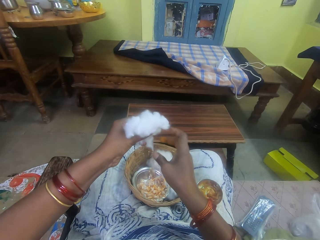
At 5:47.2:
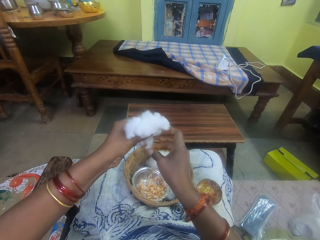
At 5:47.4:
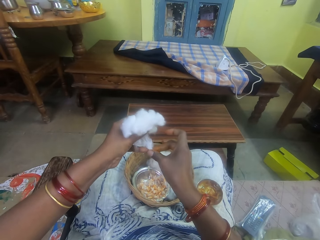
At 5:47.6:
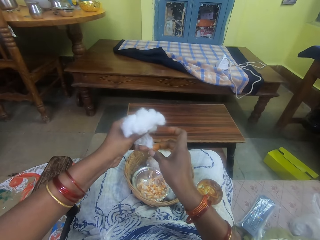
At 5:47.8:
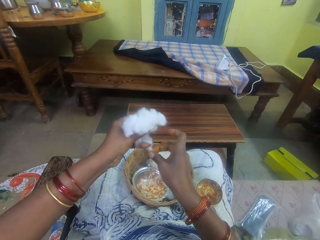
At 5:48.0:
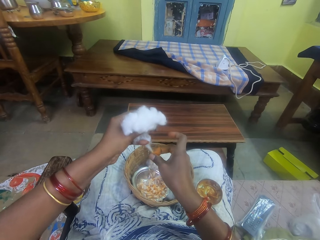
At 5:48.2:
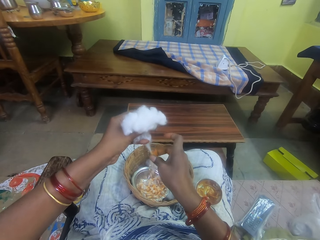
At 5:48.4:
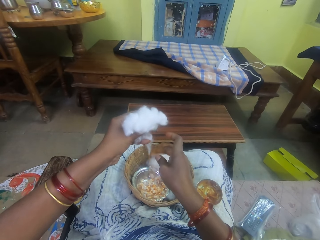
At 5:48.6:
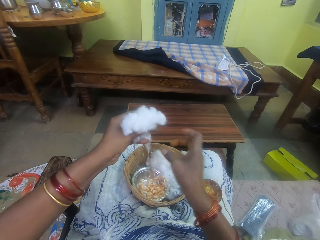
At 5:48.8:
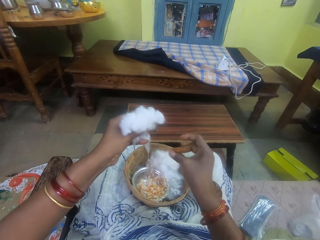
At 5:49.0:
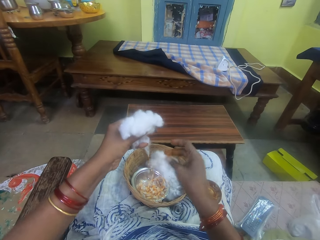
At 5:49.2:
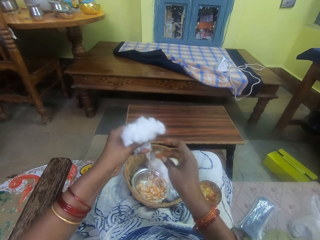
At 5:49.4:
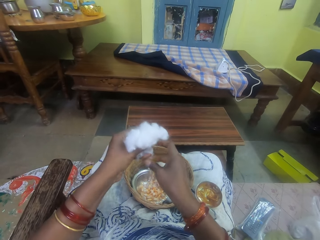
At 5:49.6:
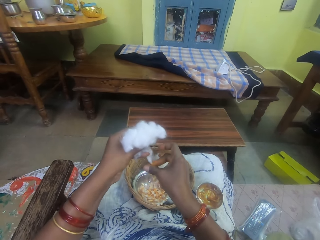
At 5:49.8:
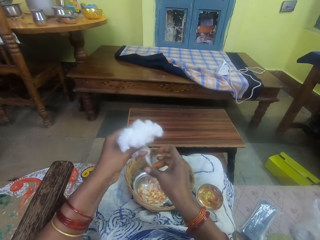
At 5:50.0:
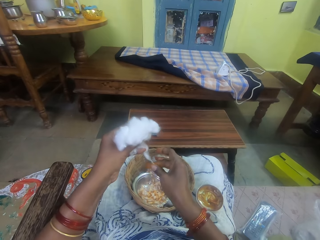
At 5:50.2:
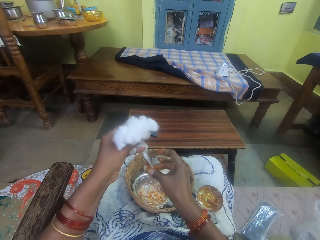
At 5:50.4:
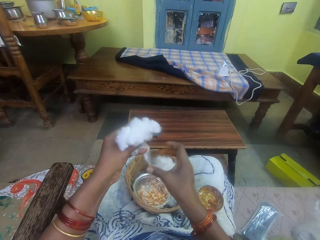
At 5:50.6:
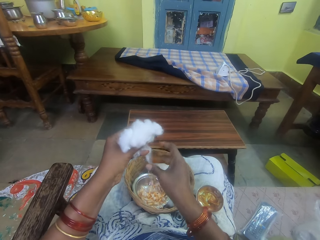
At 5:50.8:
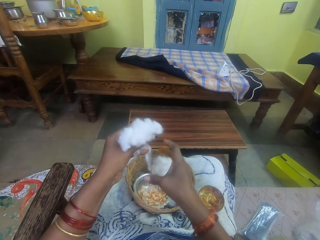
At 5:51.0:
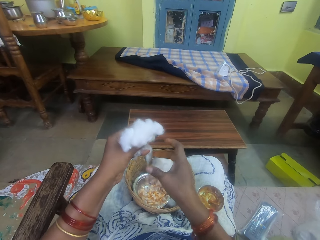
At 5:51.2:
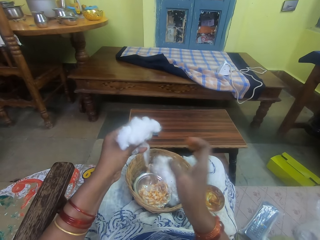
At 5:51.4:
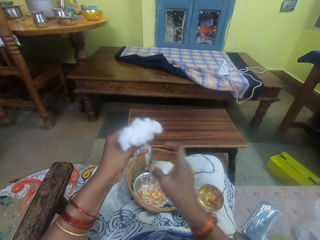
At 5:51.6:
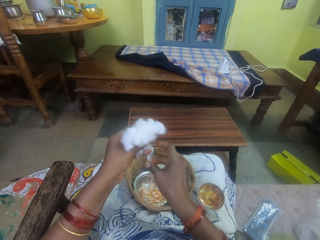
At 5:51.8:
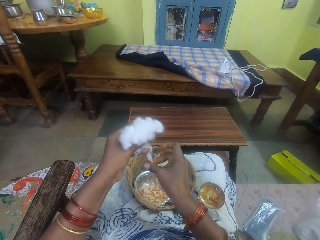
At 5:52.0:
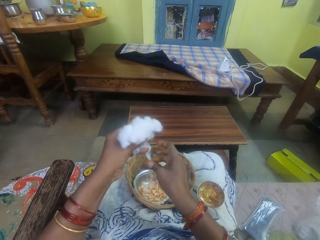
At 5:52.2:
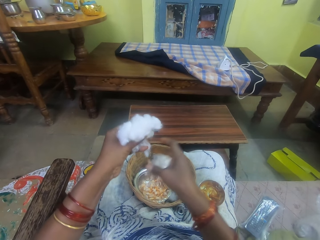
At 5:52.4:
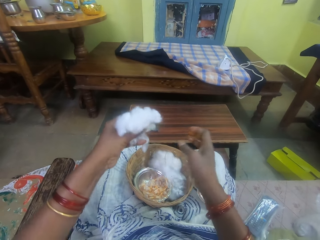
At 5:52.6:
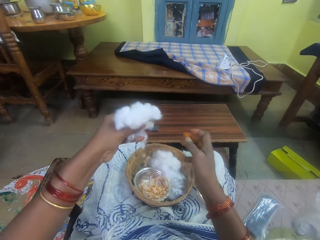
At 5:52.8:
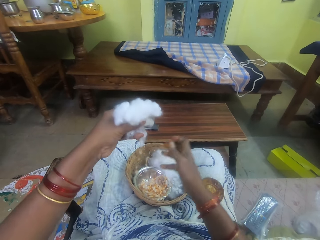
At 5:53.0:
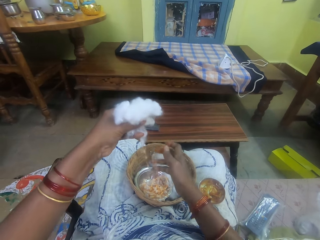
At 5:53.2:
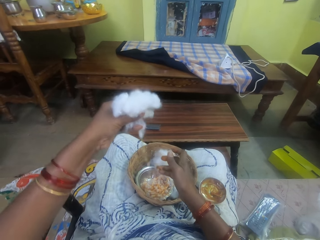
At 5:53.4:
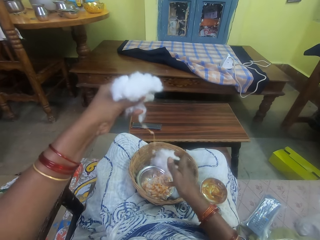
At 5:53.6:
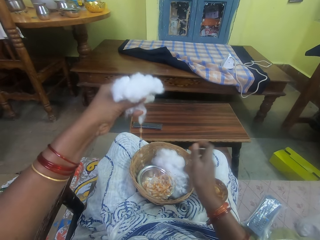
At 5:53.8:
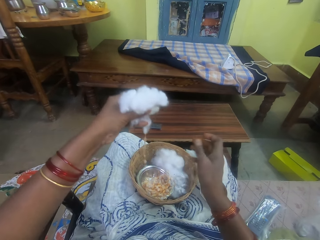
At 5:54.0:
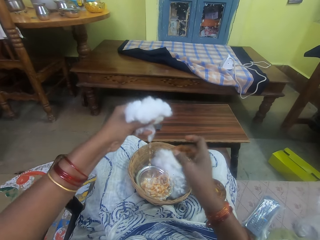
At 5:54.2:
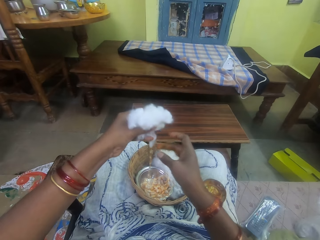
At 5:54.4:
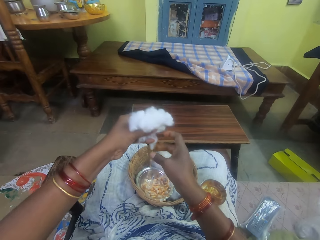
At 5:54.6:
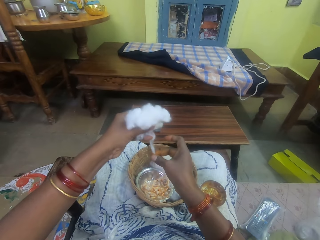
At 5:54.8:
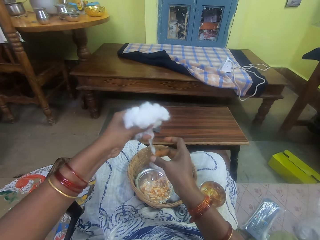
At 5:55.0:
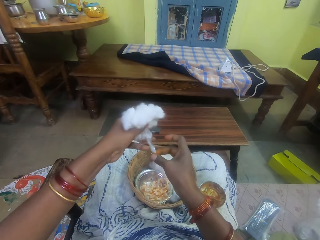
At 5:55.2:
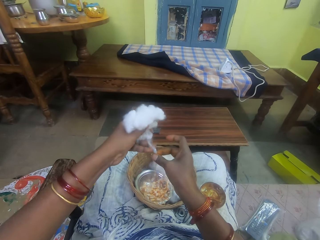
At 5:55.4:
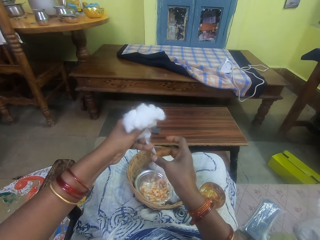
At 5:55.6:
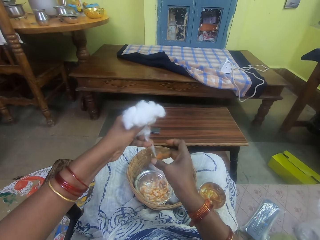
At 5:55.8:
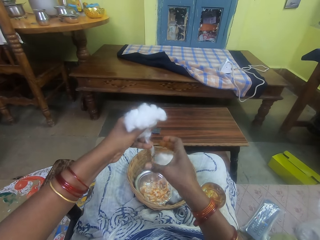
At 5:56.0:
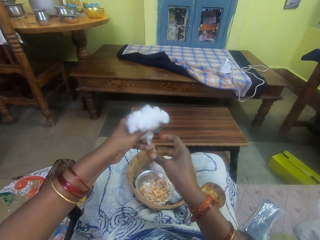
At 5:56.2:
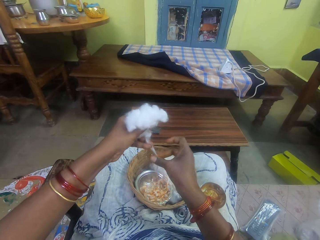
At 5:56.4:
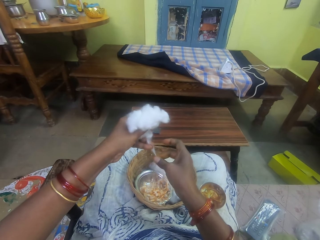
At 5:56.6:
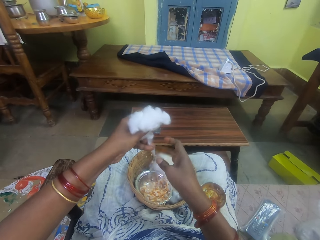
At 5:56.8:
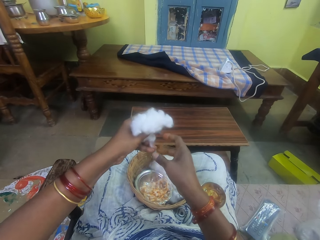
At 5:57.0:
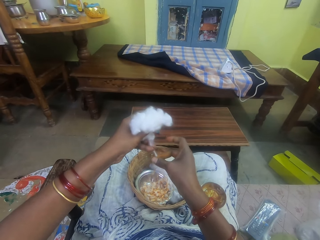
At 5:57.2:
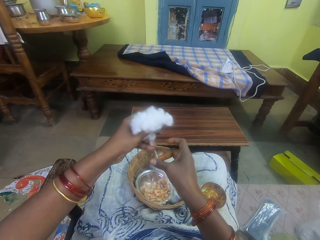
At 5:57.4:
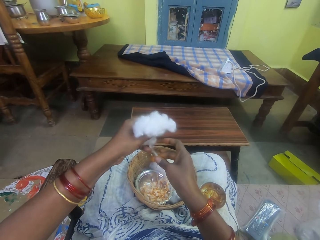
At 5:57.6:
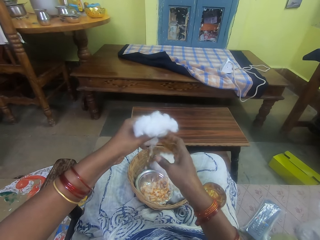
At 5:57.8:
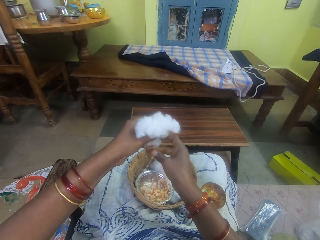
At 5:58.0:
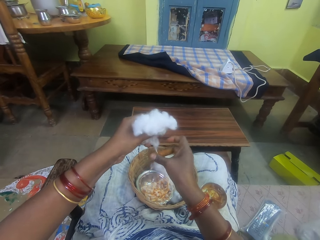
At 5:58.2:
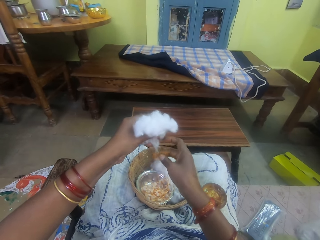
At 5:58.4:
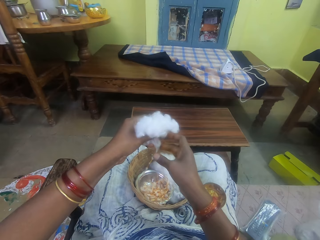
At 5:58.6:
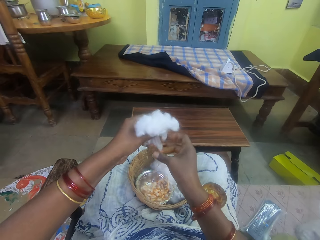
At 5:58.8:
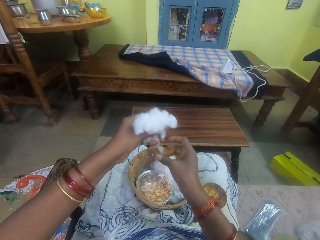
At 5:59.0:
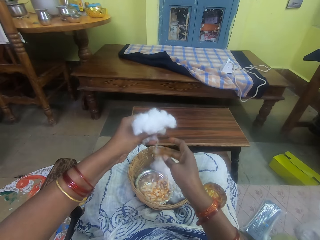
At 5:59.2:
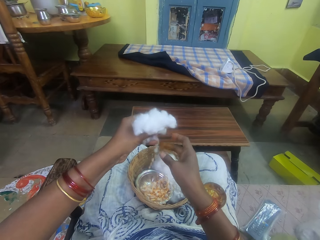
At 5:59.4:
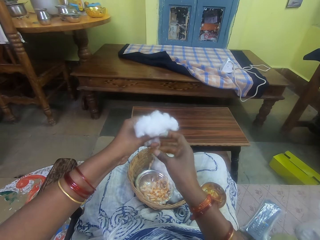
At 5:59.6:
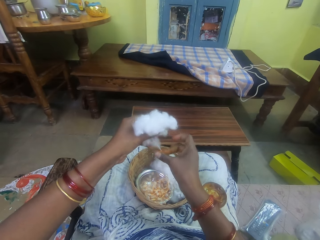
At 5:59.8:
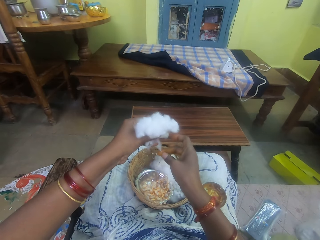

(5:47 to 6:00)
The camera wearer pulls her hand off the cotton string. She rubs her fingers. She rolls the cotton string with adhesive. She pulls her hand off the cotton string. She rolls the cotton string with adhesive. She pulls her hand off the cotton string. She pulls the cotton string. She rolls the cotton string with adhesive.

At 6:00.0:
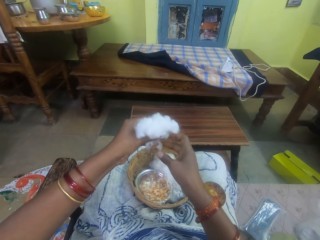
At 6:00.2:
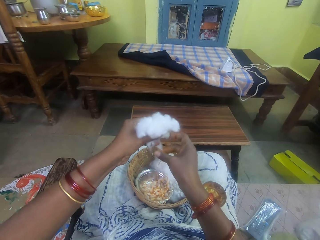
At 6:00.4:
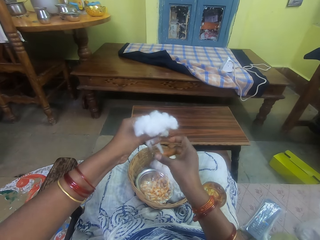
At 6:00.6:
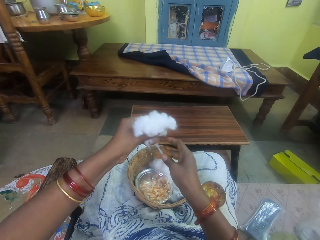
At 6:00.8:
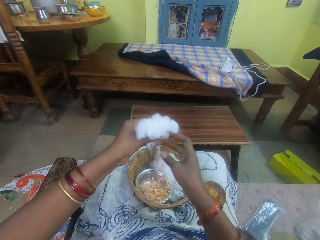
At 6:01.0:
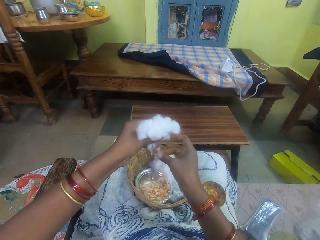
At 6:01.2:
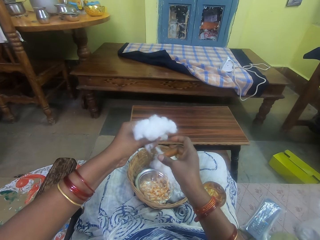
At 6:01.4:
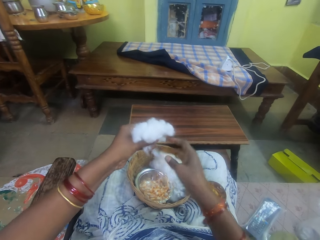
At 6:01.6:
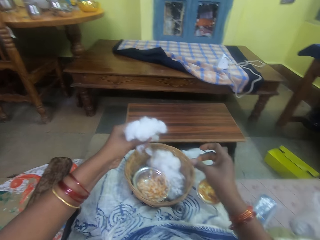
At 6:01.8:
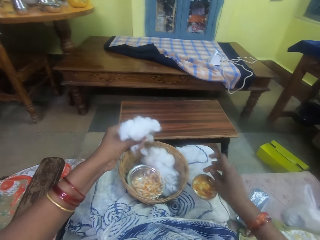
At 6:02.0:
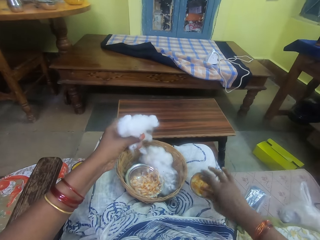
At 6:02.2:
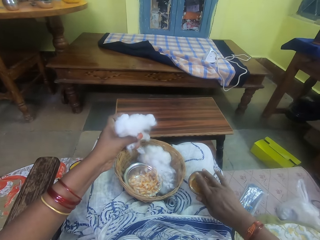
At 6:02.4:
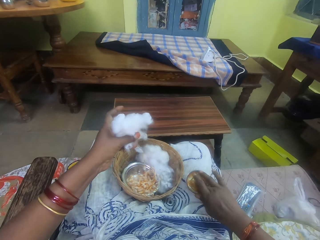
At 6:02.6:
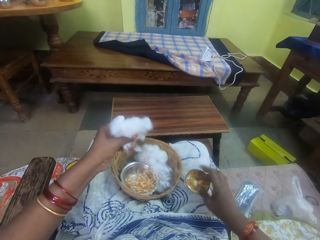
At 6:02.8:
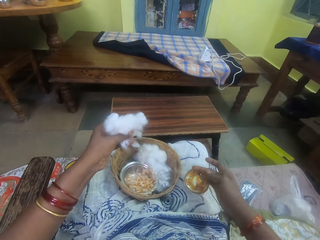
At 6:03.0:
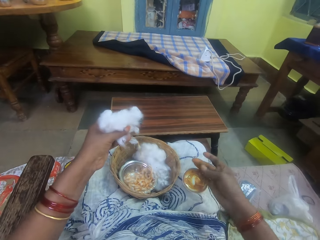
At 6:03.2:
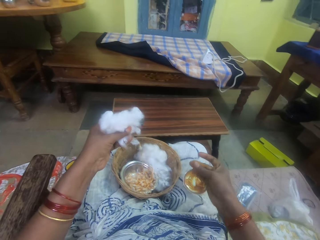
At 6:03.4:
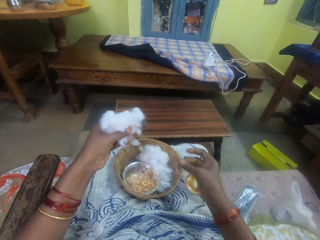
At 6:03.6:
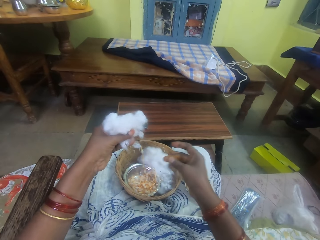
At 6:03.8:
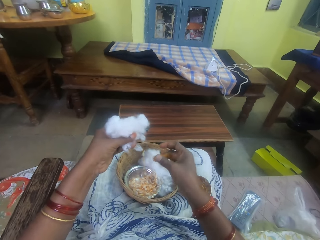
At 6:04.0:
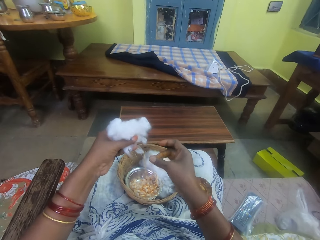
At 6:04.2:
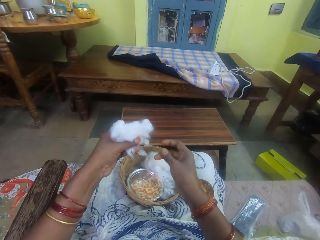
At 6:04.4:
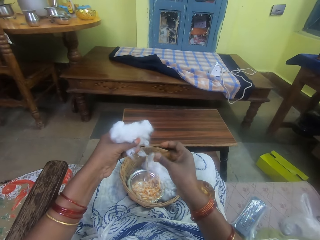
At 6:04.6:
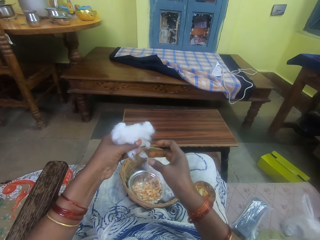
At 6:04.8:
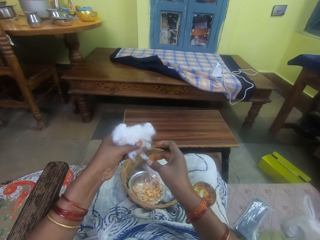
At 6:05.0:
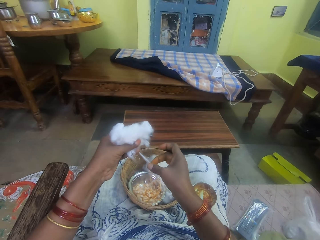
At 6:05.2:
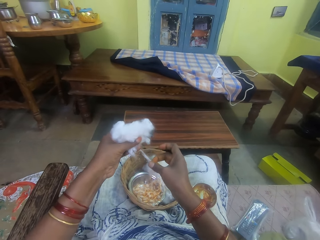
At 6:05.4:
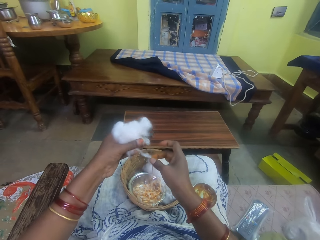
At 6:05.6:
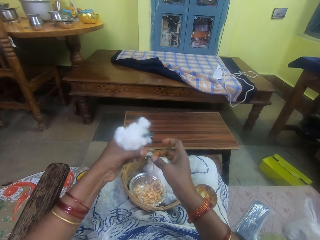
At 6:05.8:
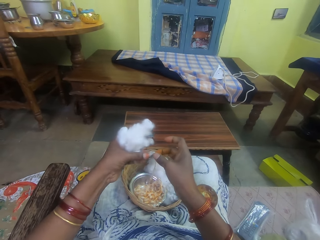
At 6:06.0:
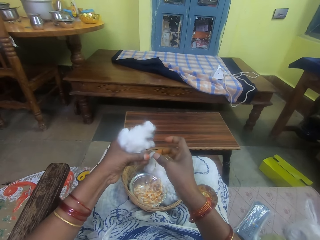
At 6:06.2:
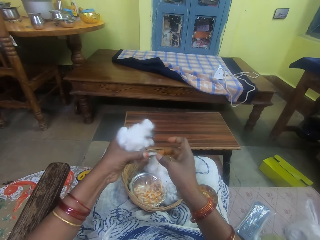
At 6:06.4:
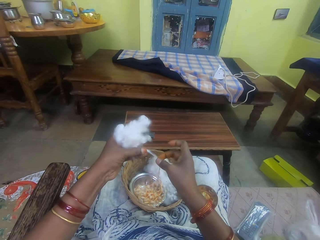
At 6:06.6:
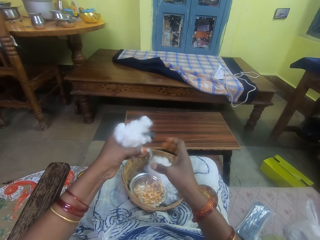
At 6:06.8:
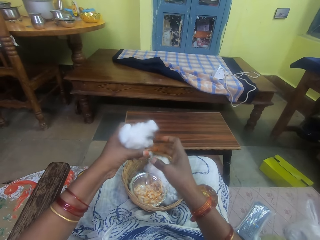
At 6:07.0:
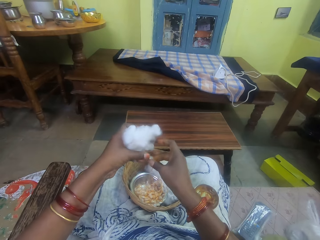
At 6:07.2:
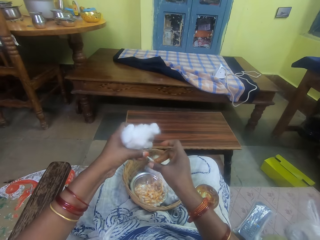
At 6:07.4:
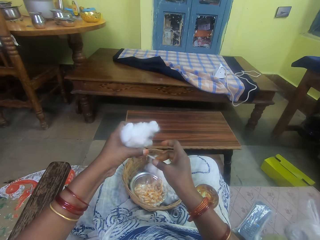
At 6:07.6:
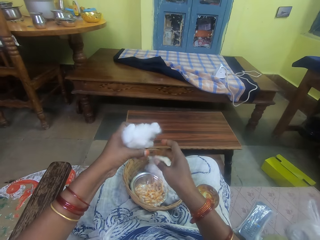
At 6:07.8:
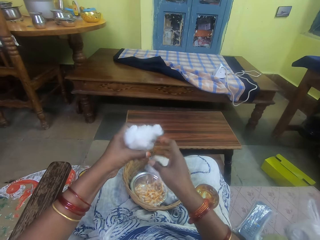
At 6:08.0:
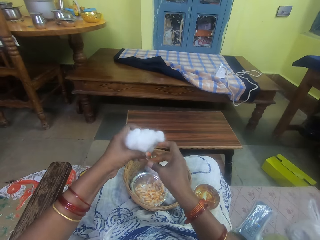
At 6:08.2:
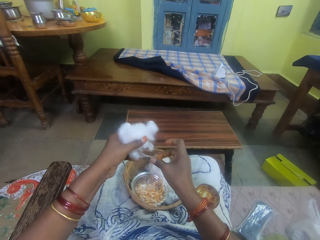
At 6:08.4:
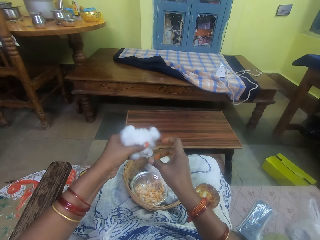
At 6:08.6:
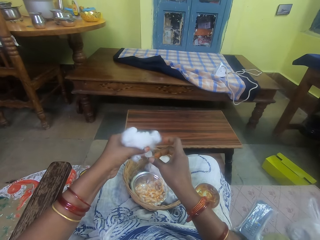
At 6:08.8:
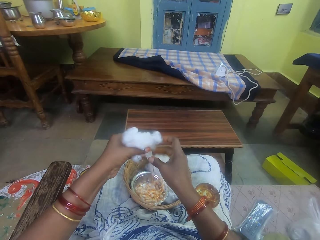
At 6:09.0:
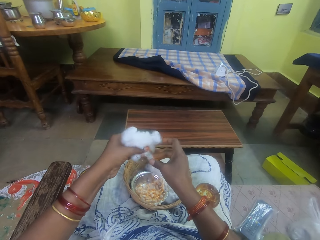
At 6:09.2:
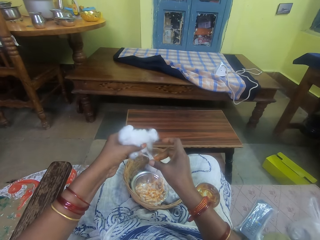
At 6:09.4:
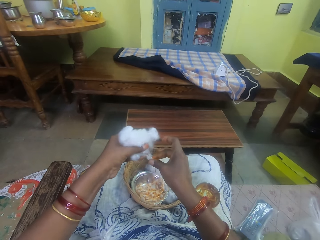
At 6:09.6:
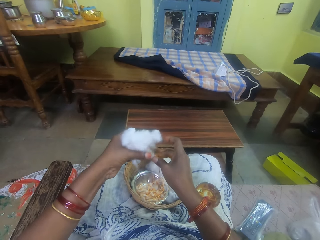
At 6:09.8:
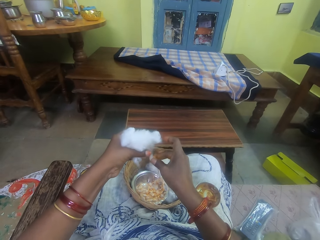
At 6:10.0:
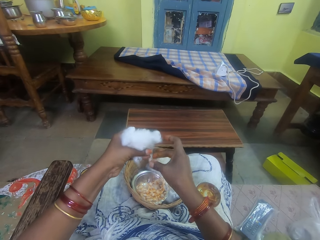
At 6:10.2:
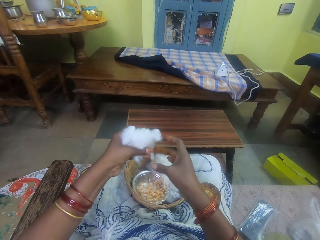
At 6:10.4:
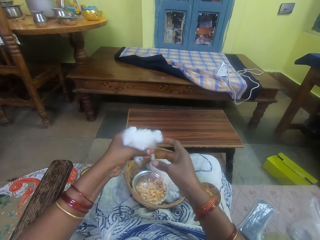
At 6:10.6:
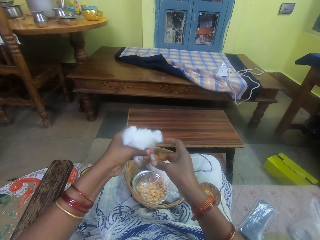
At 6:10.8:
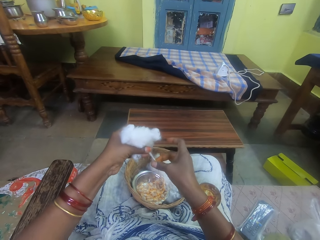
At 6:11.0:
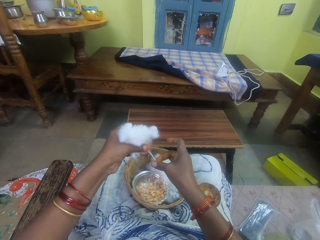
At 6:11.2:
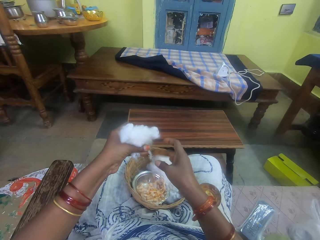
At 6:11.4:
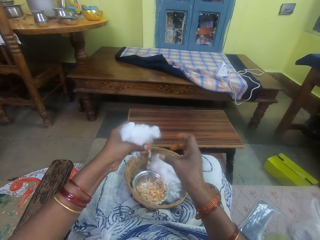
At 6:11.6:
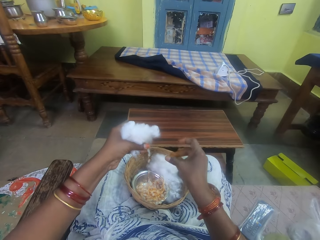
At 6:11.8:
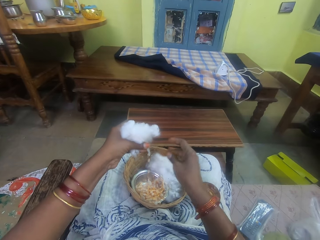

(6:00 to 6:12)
The camera wearer pulls her hand off the cotton string. She picks up adhesive from the bowl. She touches the ointment with her right hand. She pulls her hand off the bowl. She rubs her fingers. She rolls the cotton string with adhesive. She rubs the ointment on the ball of cotton wool in her left hand. She pulls the cotton string. She pulls her hand off the cotton string. She rolls the cotton string with adhesive. She pulls her hand off the cotton string. She rolls the cotton string with adhesive. She pulls her hand off the cotton string.
